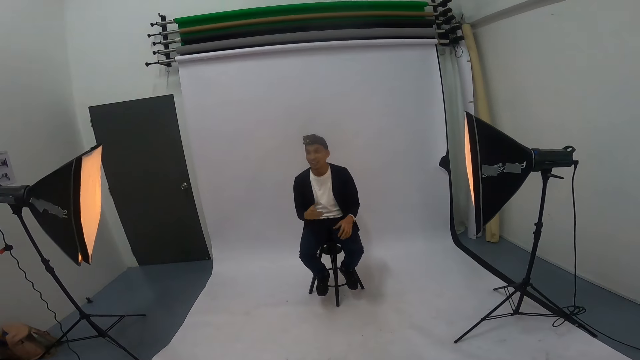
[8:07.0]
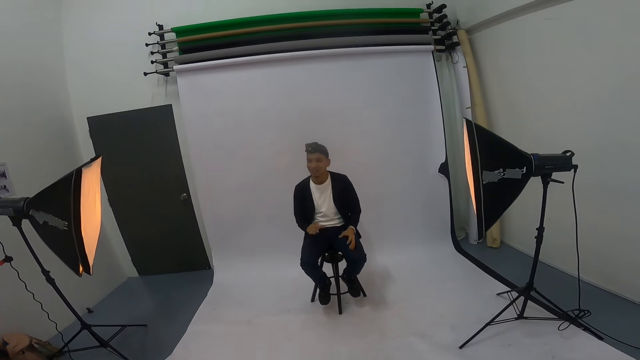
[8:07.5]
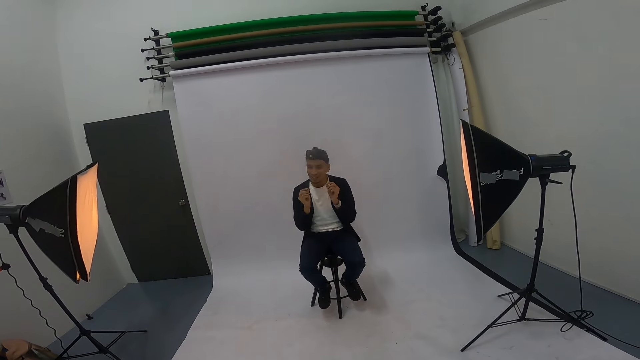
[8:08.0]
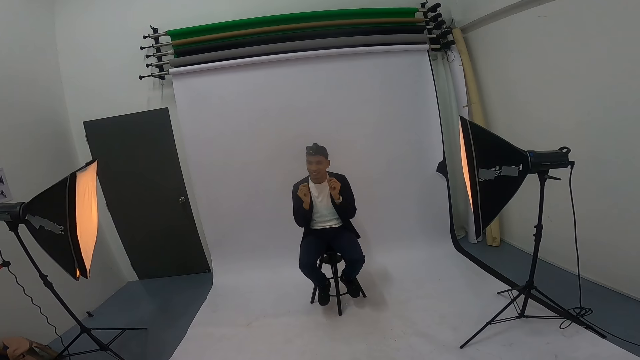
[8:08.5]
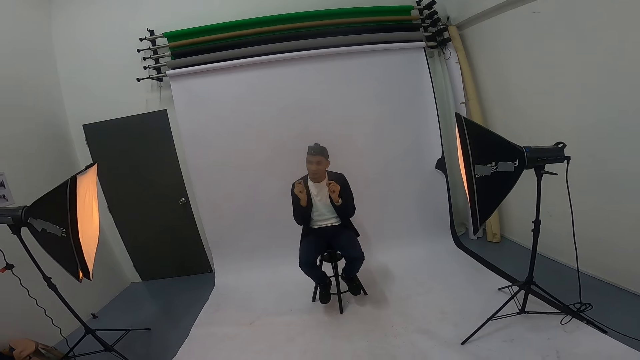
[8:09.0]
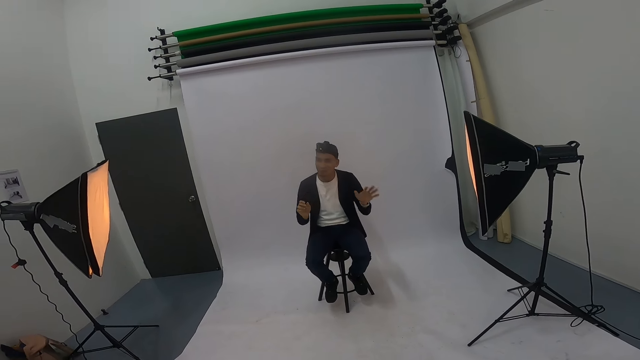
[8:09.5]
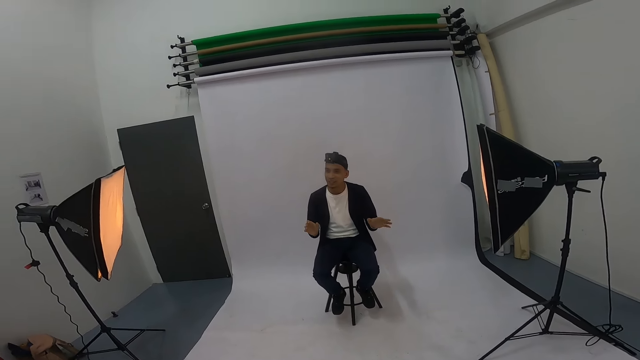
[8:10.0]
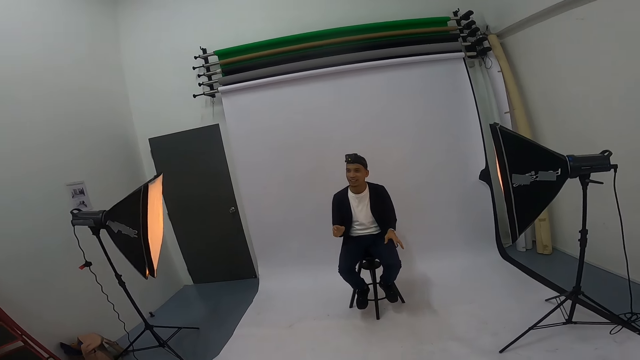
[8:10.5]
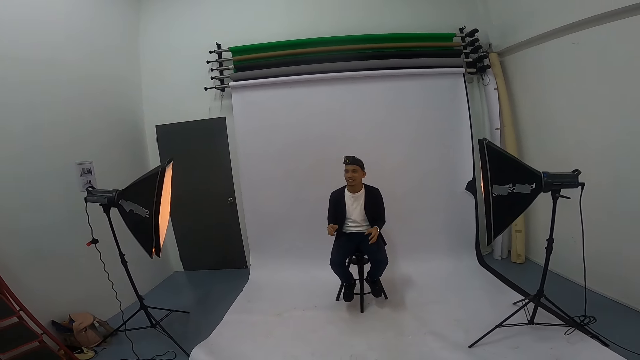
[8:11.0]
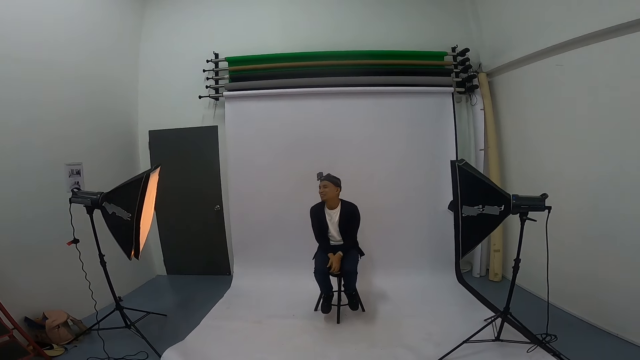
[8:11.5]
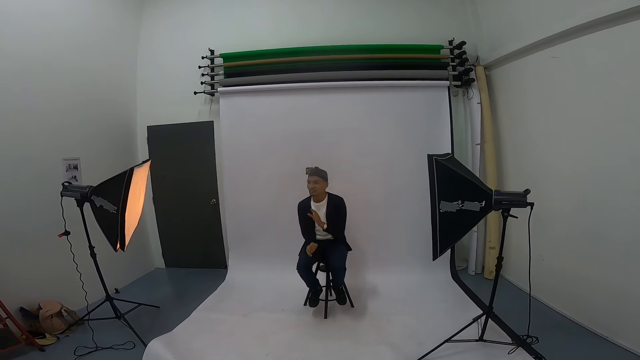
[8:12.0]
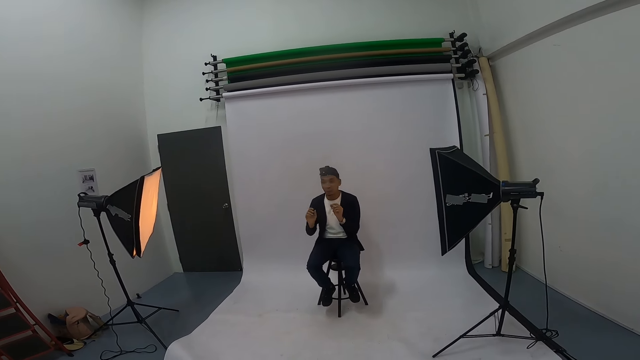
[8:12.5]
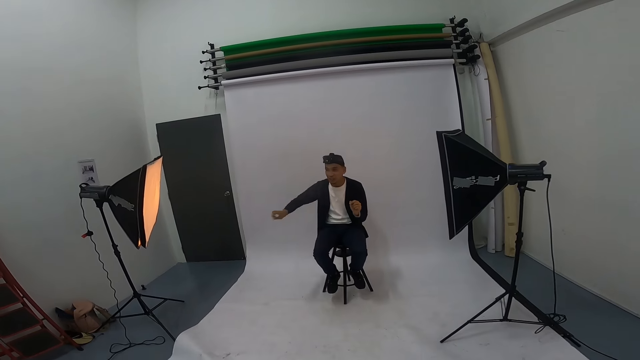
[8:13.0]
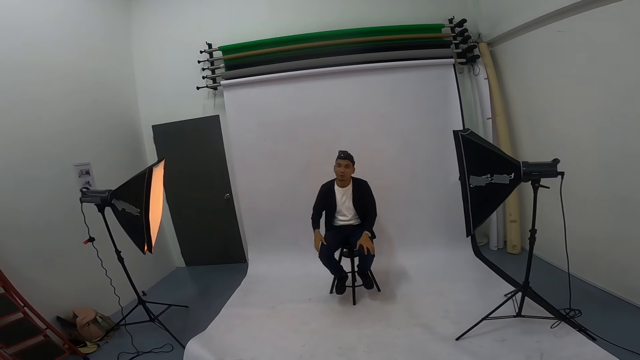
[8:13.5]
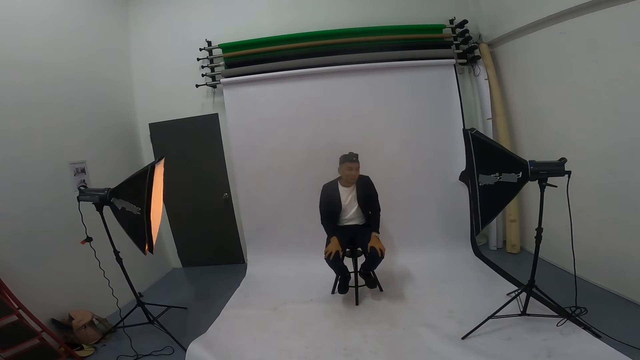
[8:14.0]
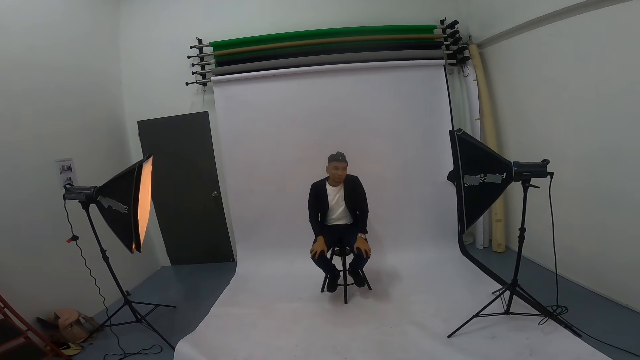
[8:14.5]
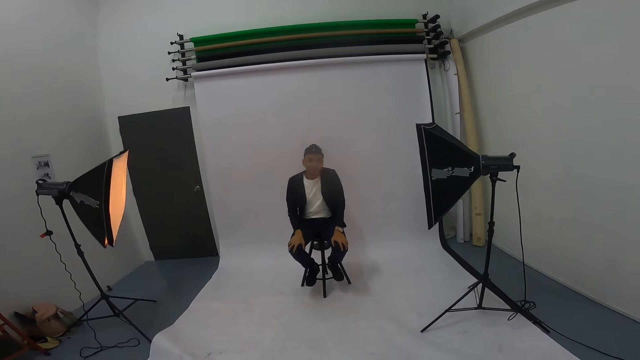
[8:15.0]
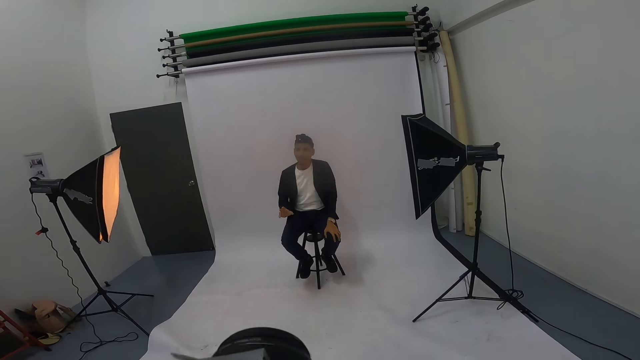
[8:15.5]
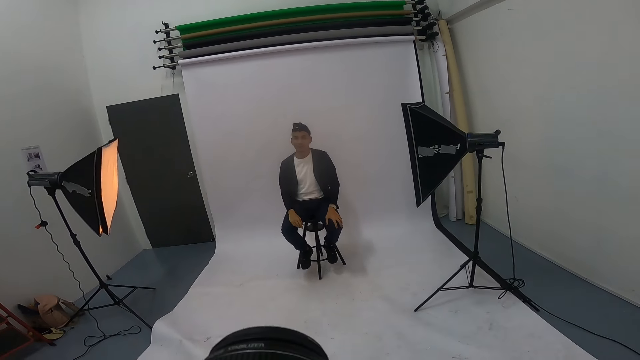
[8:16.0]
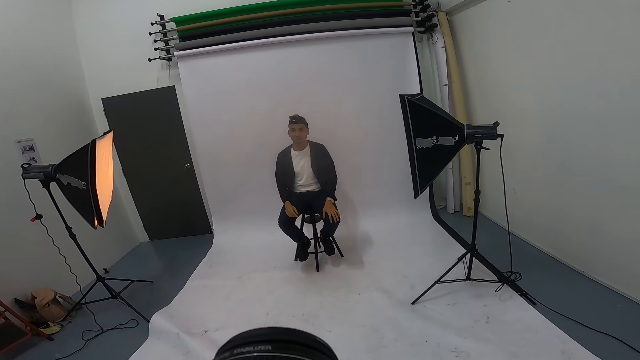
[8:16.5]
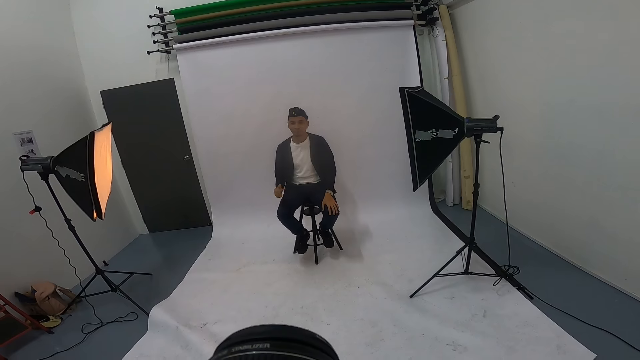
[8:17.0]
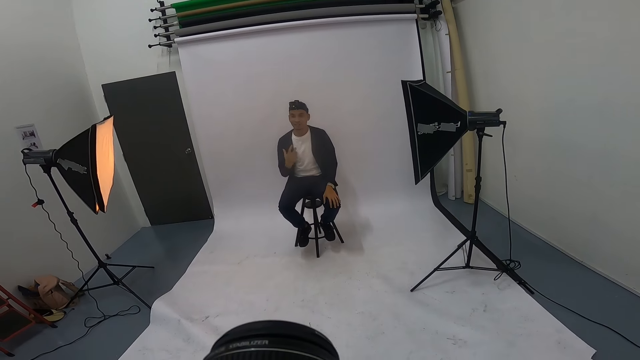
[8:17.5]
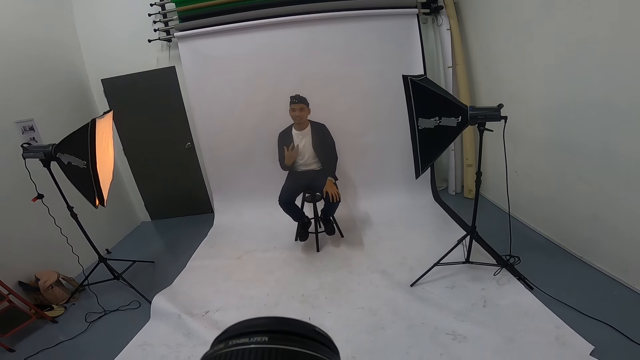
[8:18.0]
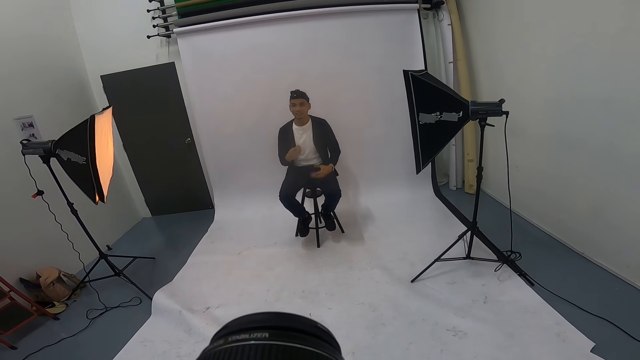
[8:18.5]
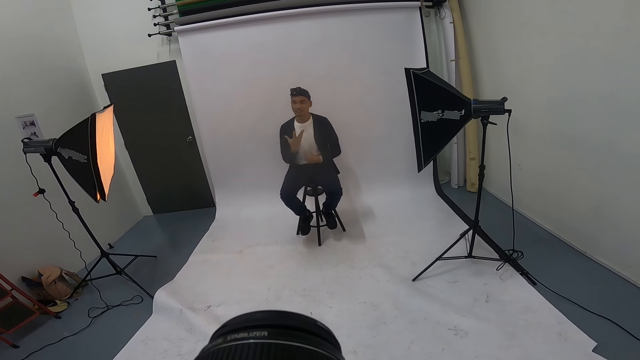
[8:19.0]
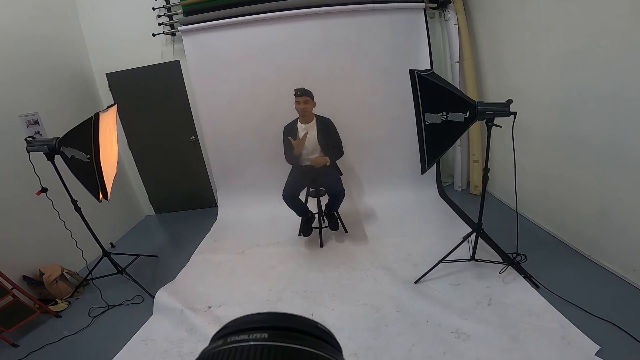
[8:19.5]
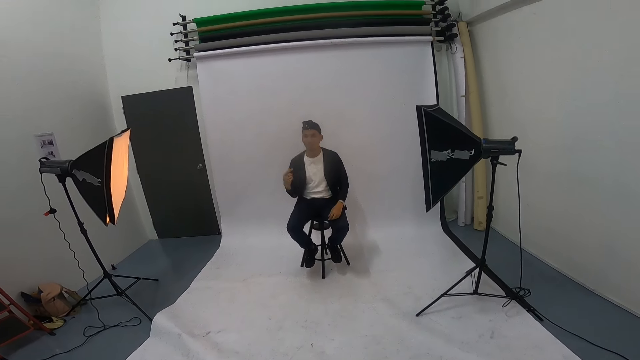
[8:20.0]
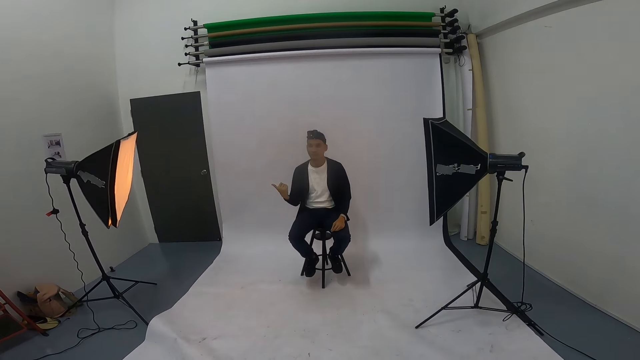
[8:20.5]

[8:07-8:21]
The camera wearer laughs. A man places his hands on the lap and gestures at the camera wearer. The camera wearer takes photographs.

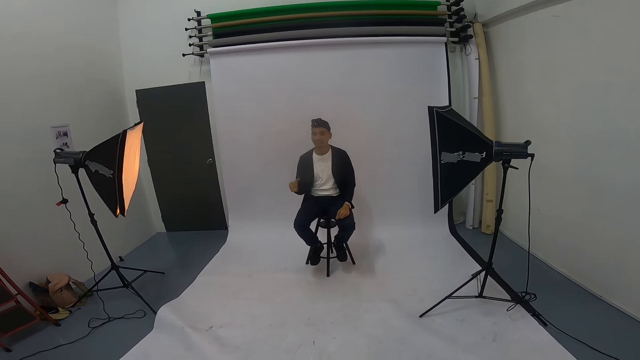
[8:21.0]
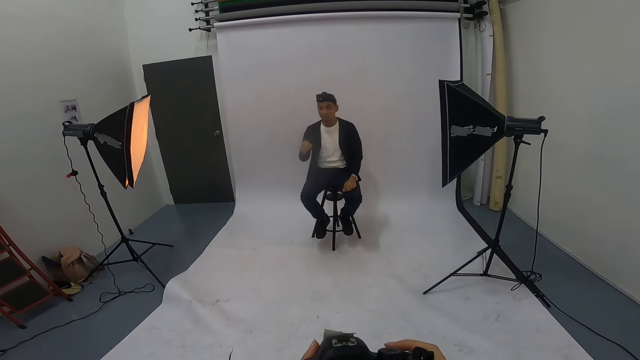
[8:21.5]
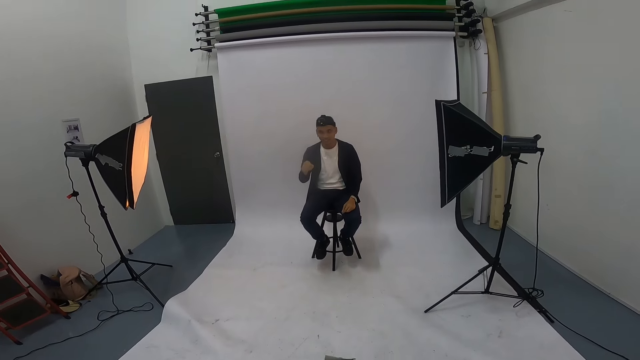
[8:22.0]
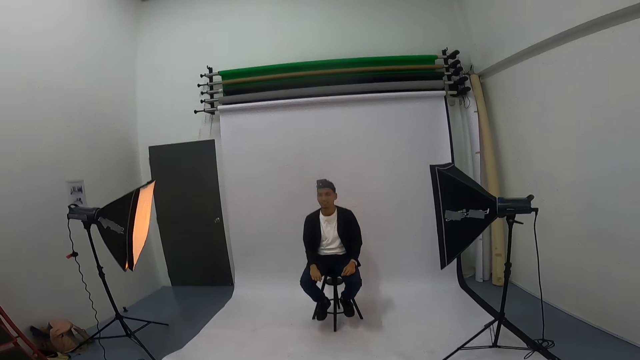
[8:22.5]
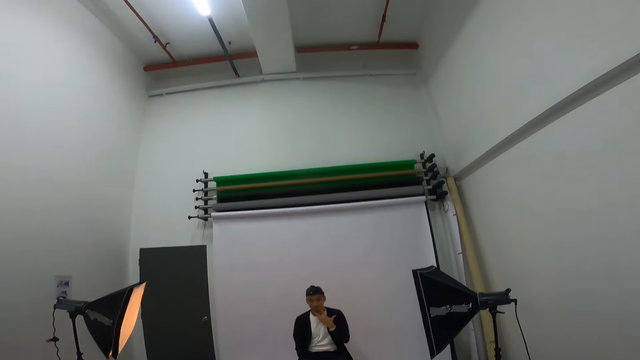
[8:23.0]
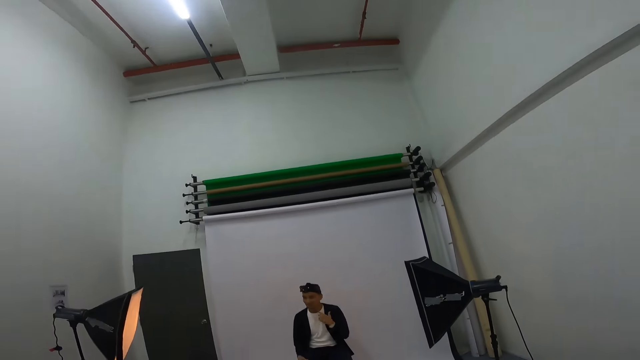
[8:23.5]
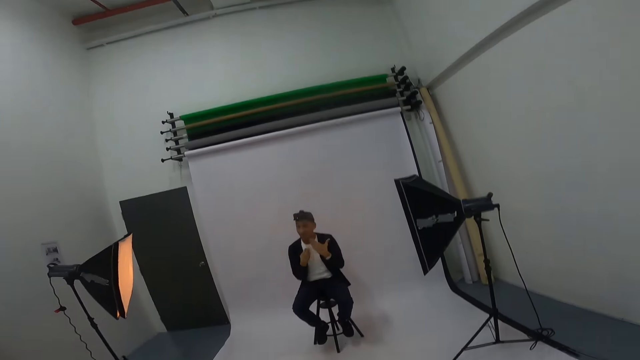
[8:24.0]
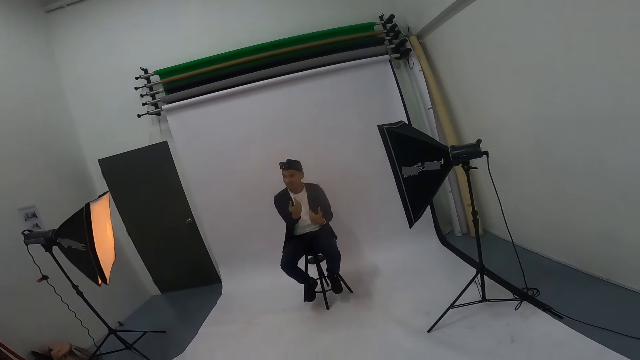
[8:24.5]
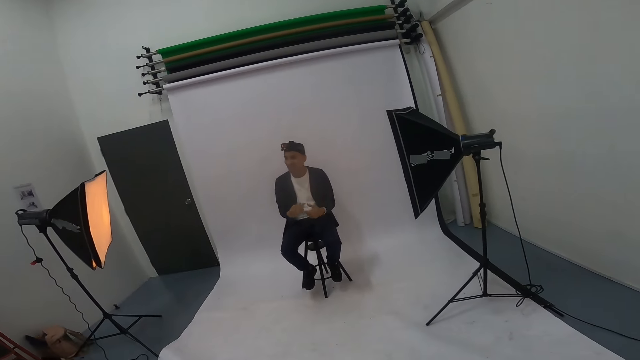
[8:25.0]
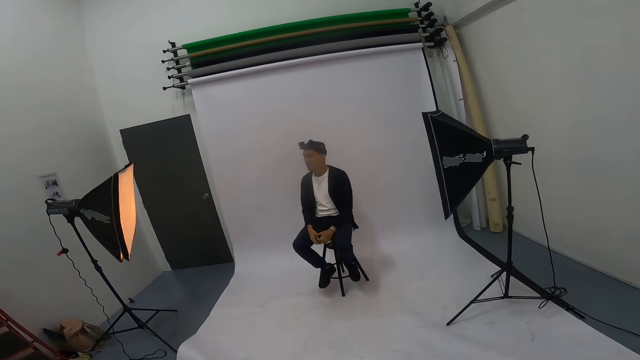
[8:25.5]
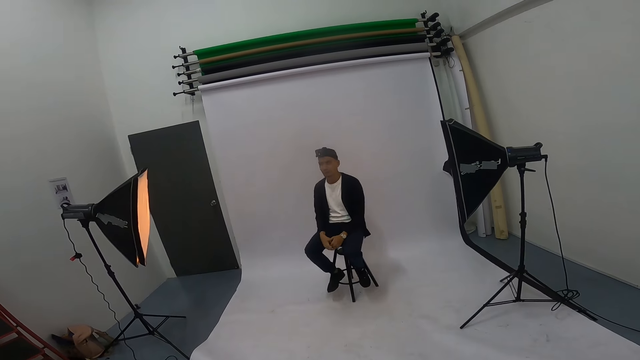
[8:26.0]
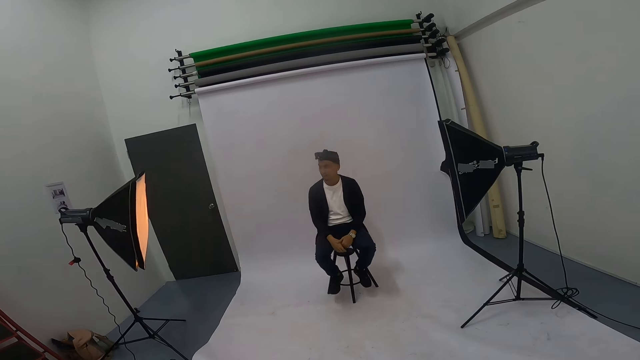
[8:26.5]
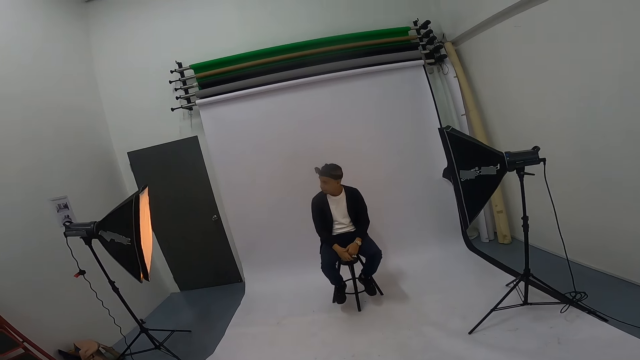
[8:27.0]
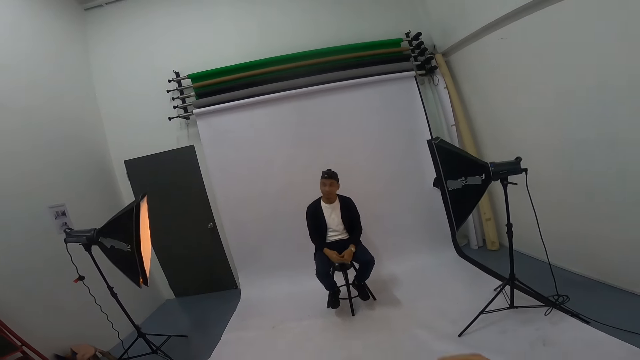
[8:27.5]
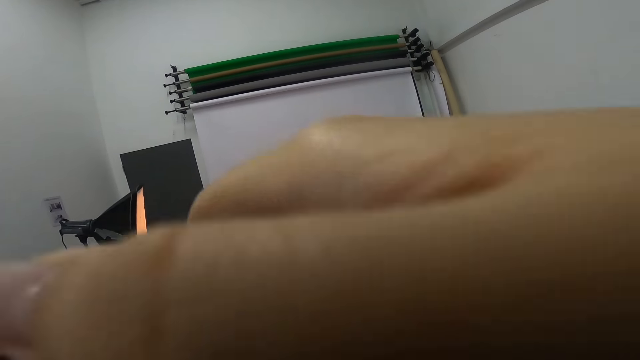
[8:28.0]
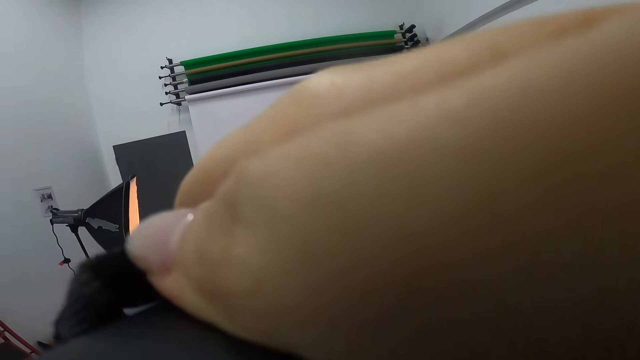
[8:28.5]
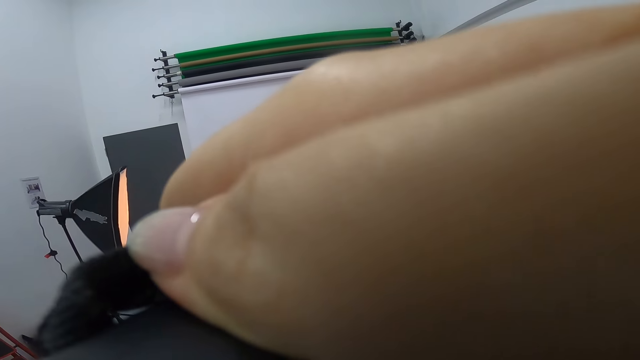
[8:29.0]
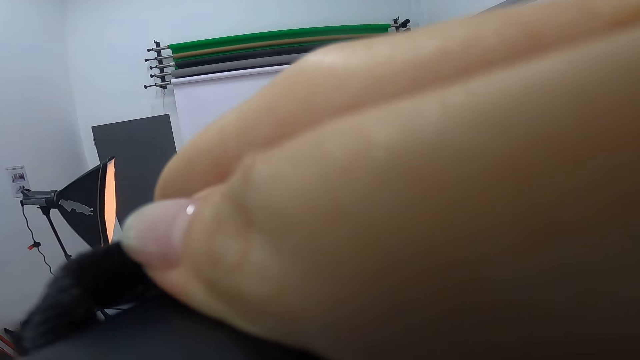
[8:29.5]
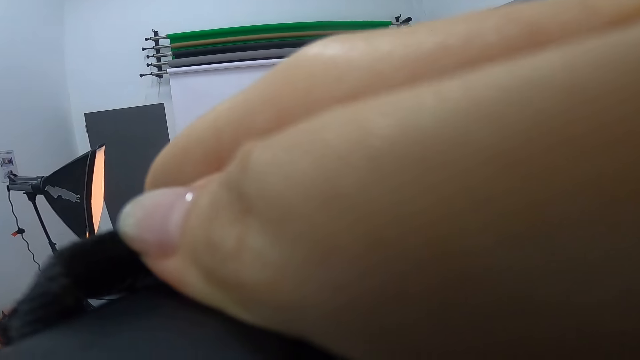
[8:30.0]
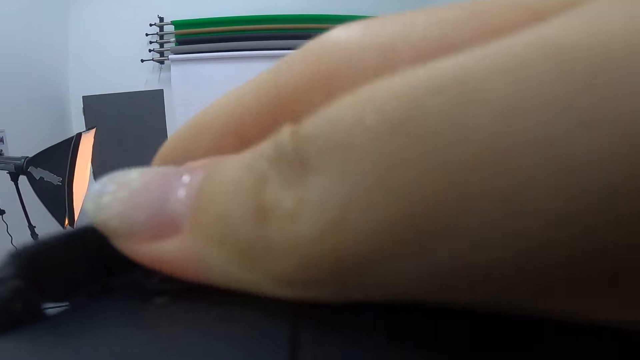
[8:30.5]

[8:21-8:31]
The camera wearer laughs. A man swings on the stool and gestures at the camera wearer. The camera wearer takes a photo of the man.
